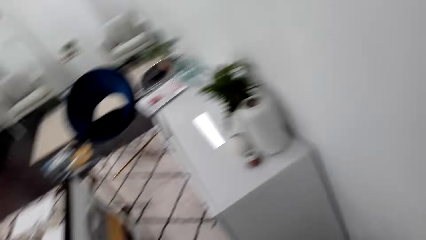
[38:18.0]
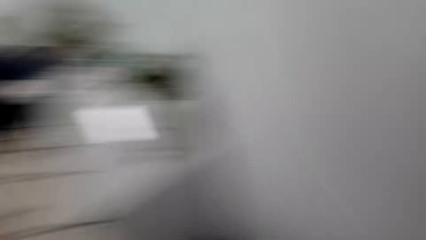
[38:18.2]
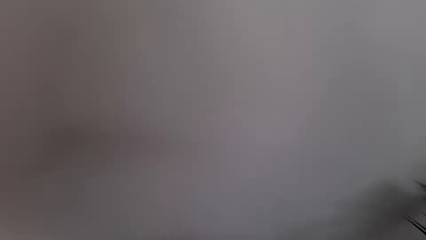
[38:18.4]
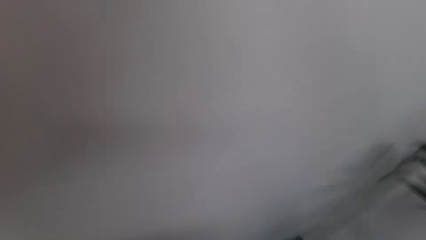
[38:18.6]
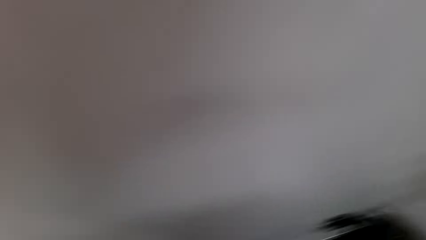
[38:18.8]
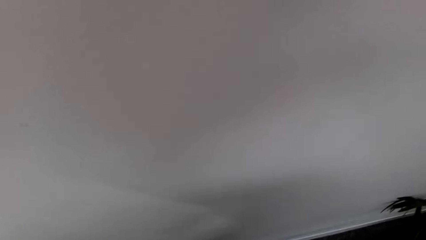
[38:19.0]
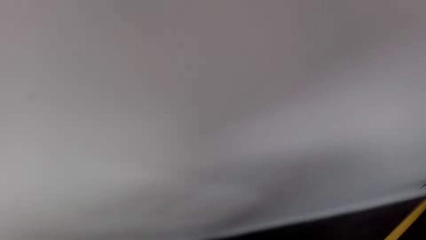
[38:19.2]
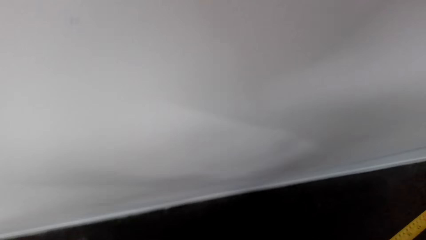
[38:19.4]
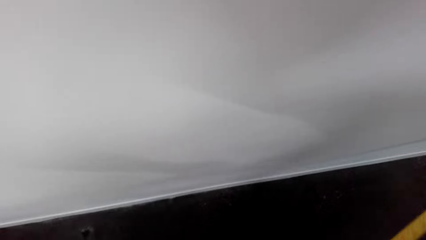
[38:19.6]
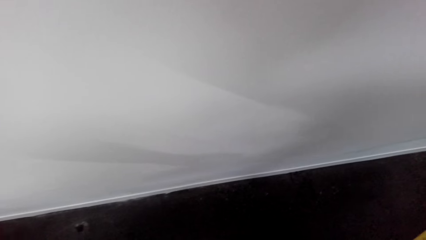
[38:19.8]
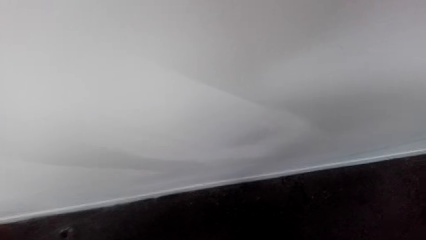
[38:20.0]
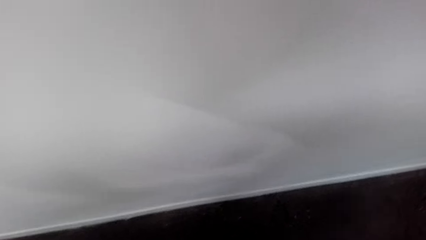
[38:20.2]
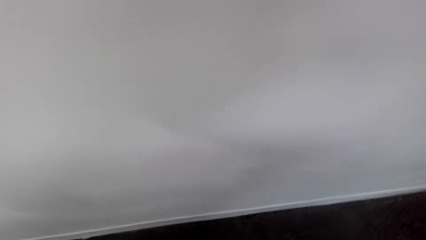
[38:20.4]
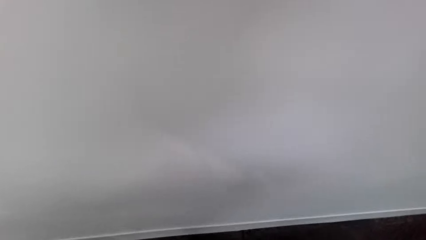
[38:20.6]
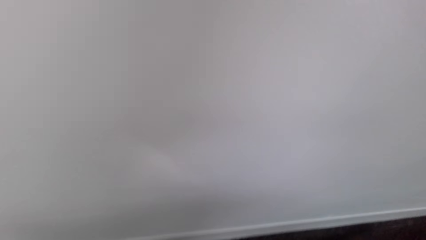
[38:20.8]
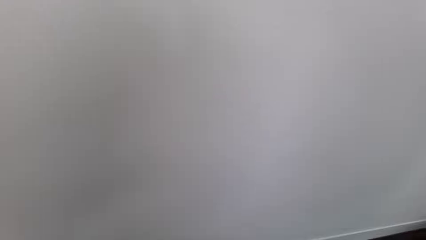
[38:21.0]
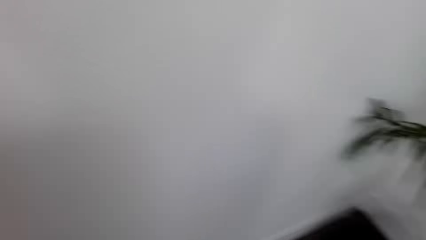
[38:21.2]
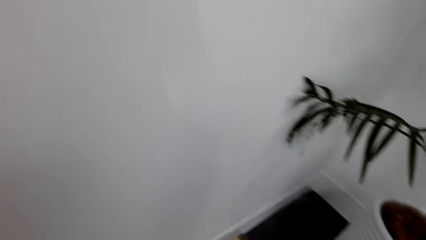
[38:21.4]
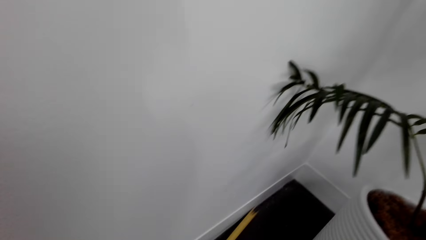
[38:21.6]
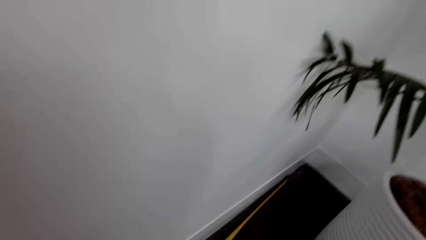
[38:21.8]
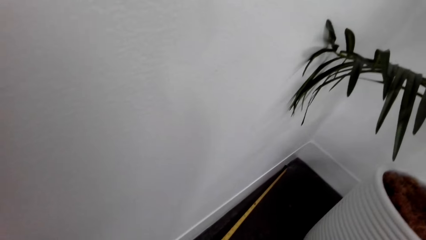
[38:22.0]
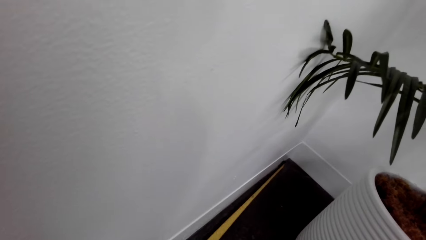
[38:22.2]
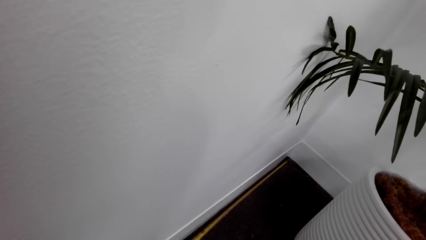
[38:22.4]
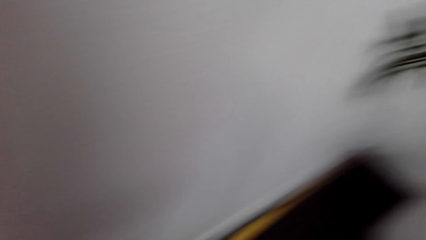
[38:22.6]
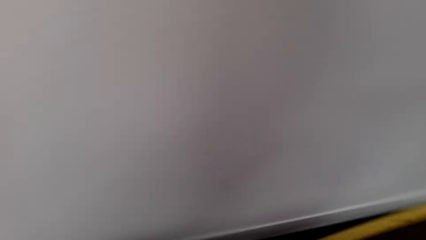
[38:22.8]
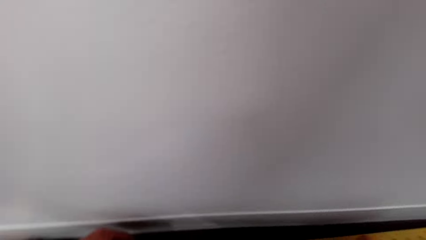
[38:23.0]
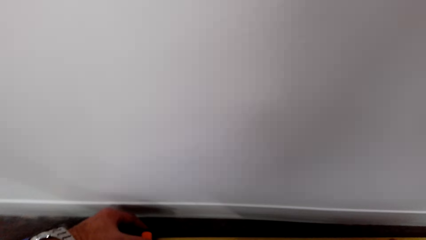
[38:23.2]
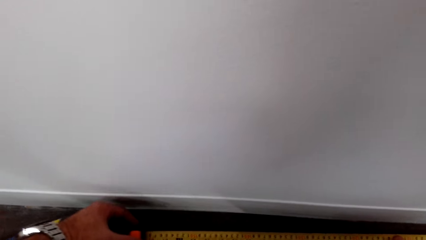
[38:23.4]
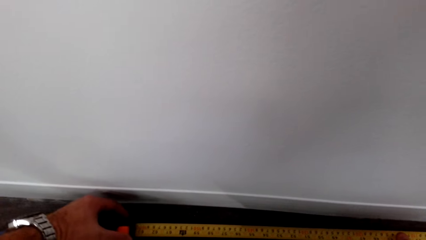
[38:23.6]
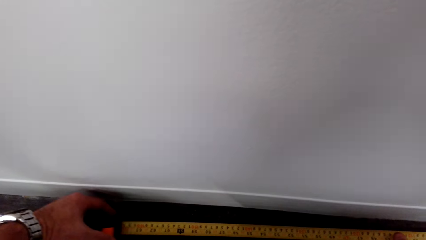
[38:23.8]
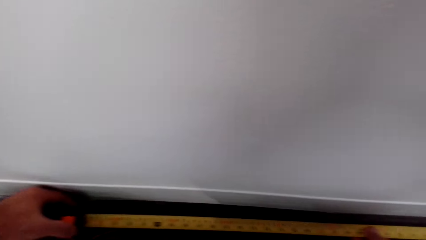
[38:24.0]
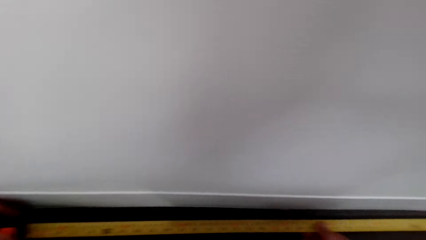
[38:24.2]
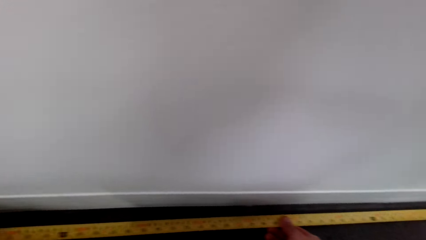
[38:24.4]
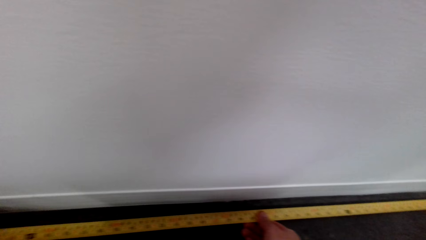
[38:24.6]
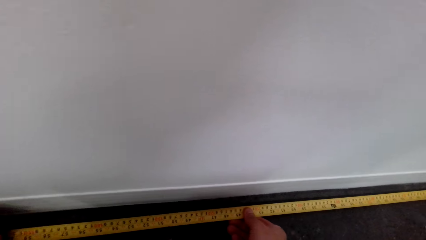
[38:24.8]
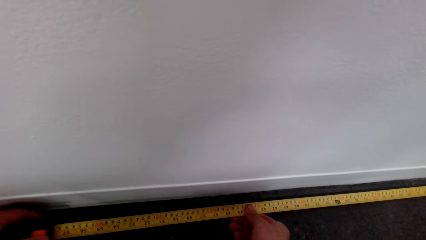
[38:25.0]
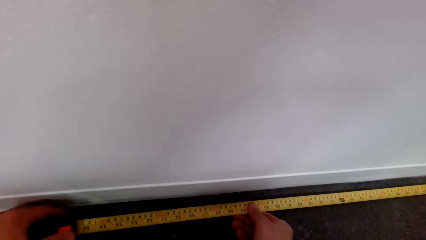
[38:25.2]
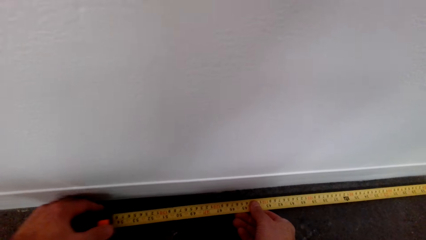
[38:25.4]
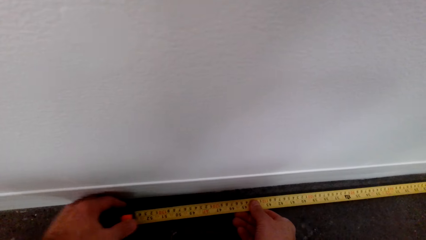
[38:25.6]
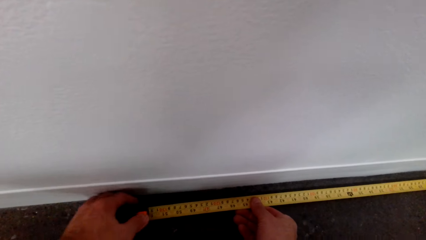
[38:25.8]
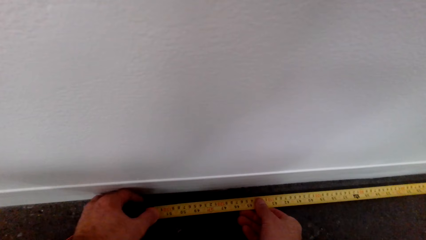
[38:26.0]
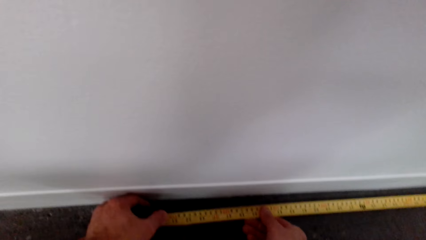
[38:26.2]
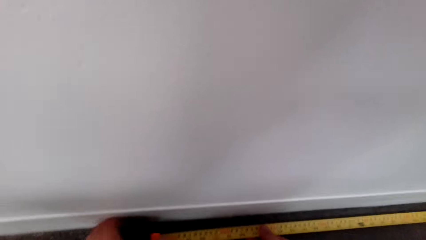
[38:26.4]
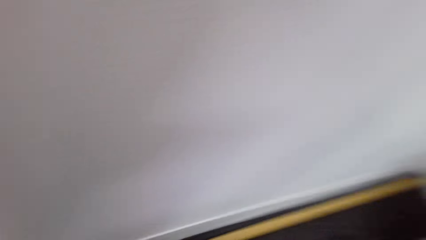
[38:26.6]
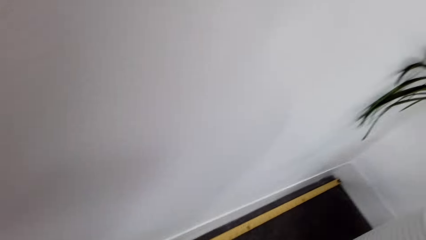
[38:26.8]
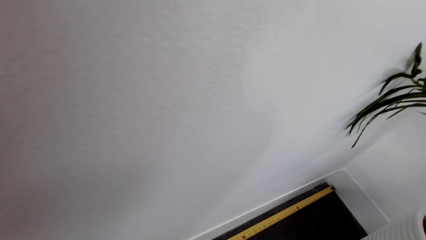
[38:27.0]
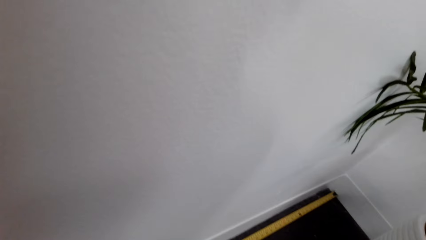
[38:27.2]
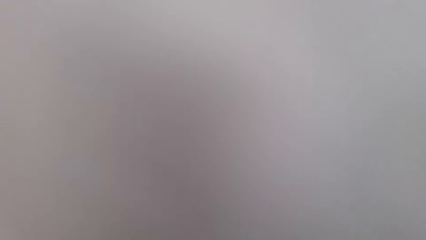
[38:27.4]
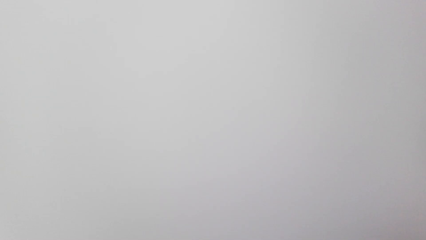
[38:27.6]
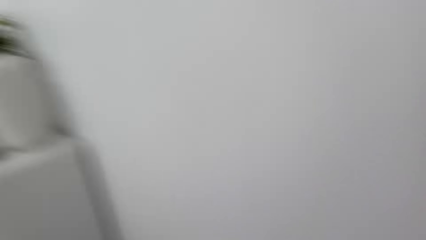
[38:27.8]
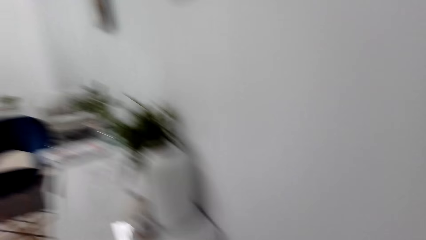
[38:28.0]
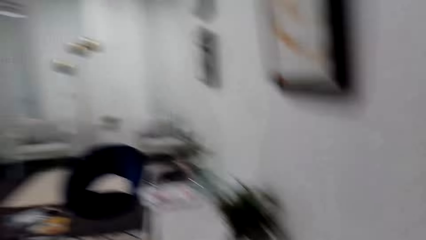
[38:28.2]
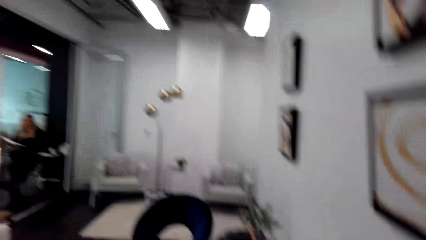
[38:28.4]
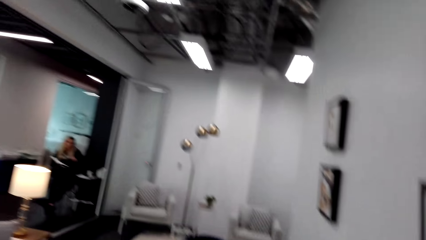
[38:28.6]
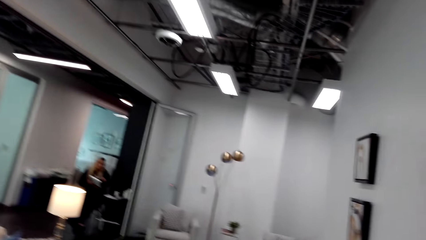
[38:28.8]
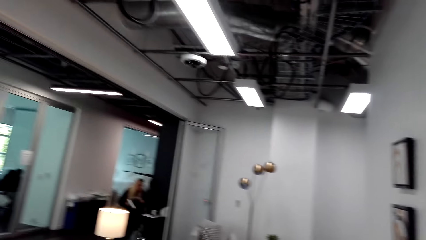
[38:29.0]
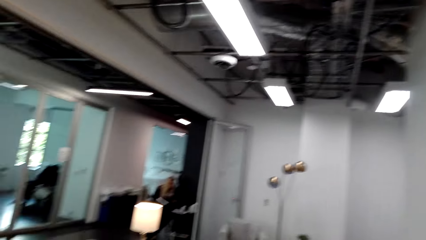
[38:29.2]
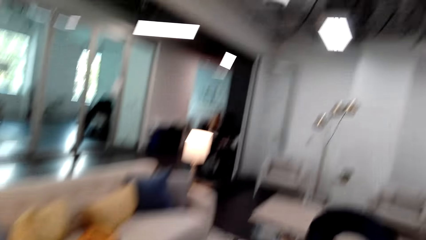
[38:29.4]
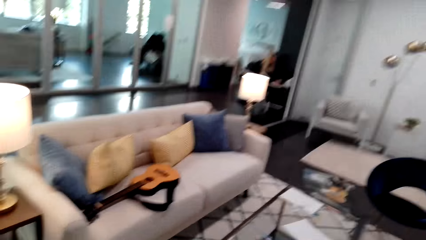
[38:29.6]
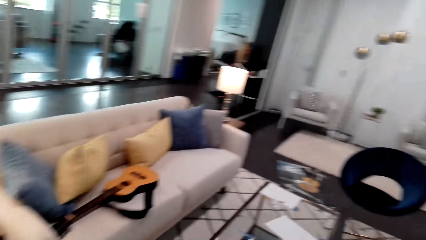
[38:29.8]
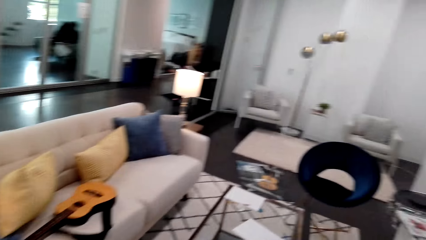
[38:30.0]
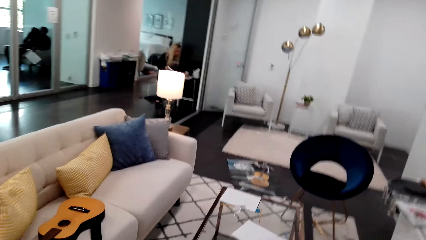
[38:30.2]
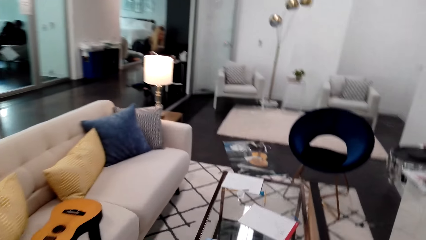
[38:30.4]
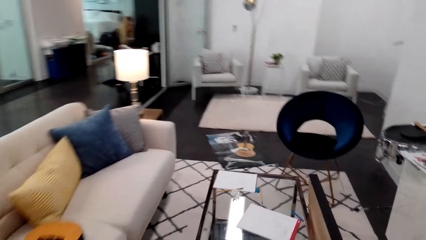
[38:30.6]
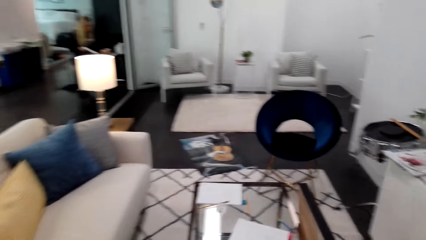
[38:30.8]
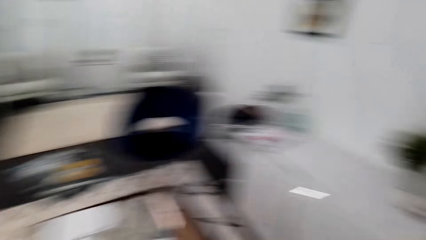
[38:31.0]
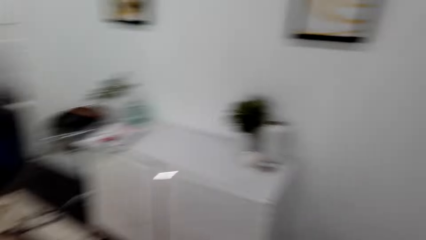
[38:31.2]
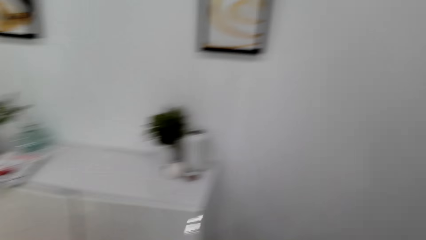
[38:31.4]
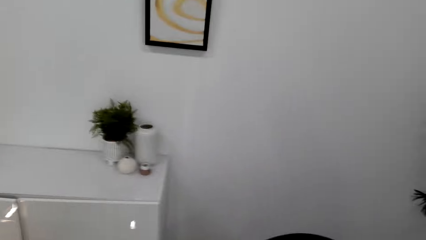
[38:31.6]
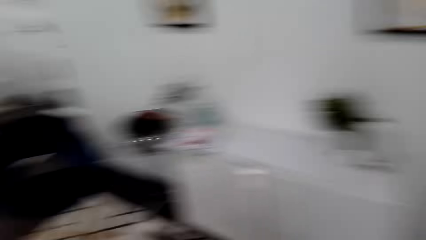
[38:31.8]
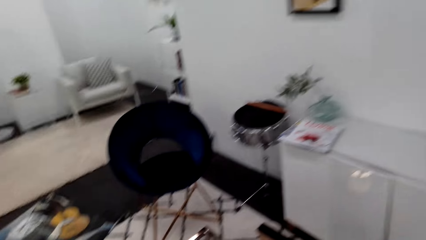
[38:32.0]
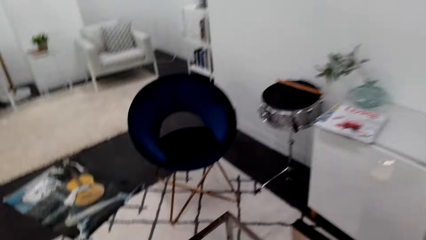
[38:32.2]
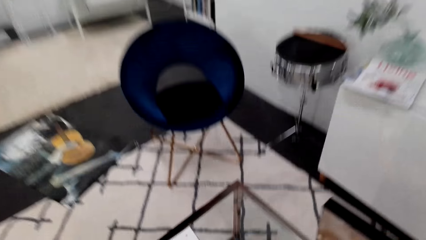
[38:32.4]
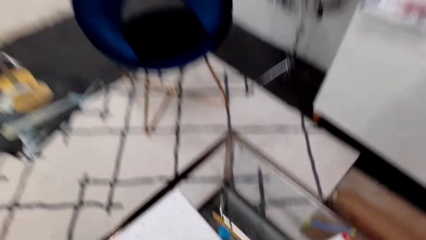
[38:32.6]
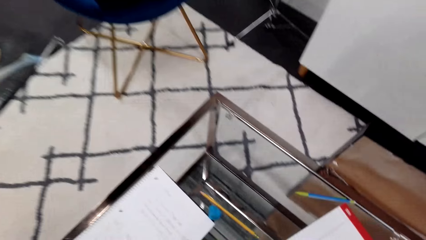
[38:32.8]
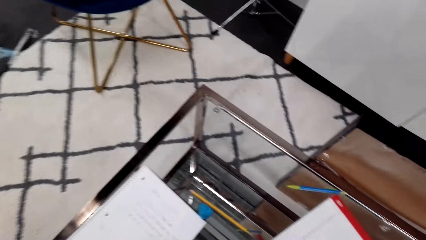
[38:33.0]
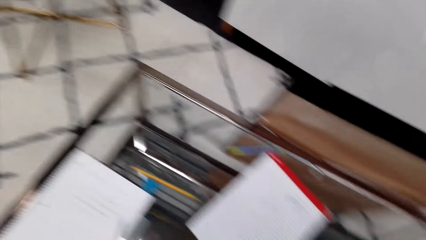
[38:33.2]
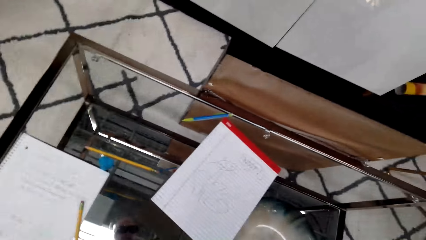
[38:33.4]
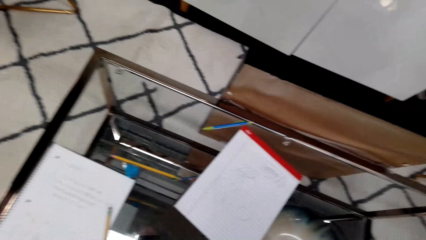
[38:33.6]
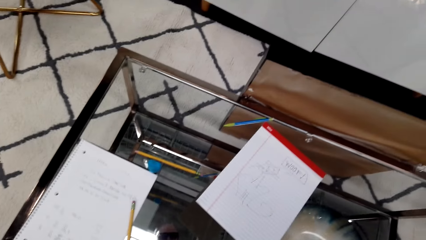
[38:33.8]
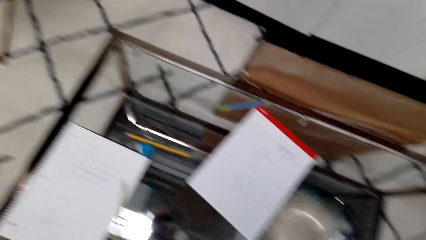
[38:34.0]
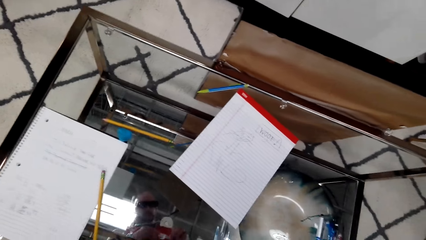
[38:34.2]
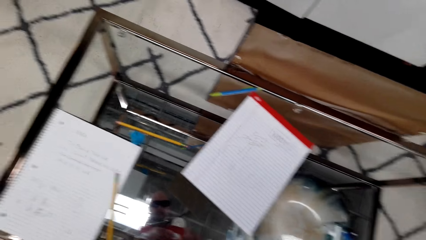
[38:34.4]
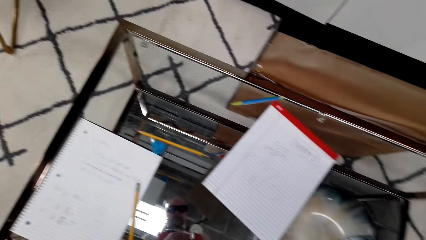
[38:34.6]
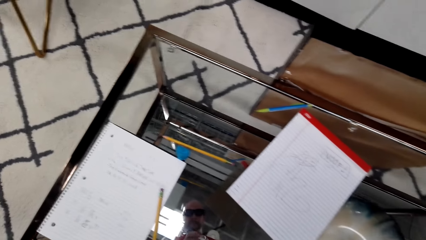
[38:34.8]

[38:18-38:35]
The camera wearer looks around and stops walking. They measure a wall with a measuring tape. A woman talks to the camera wearer. The camera wearer looks at the woman. They walk in the room. They look around. They look at the notebook page.
